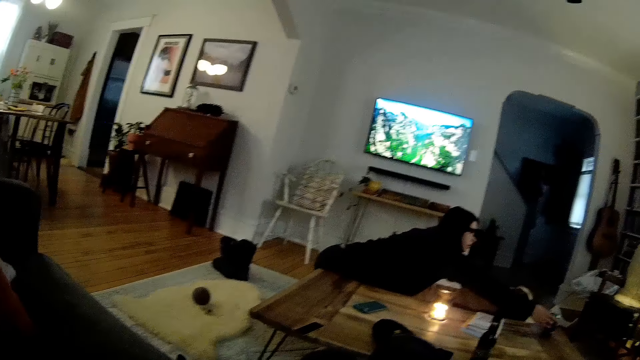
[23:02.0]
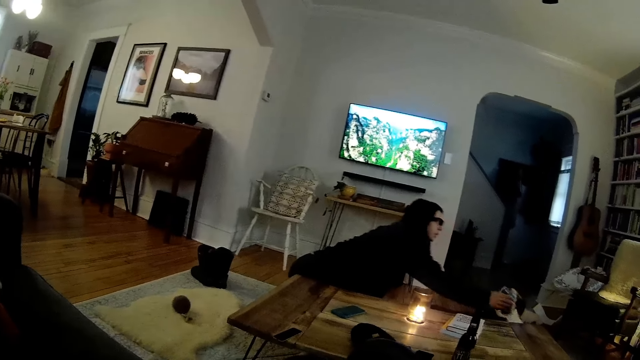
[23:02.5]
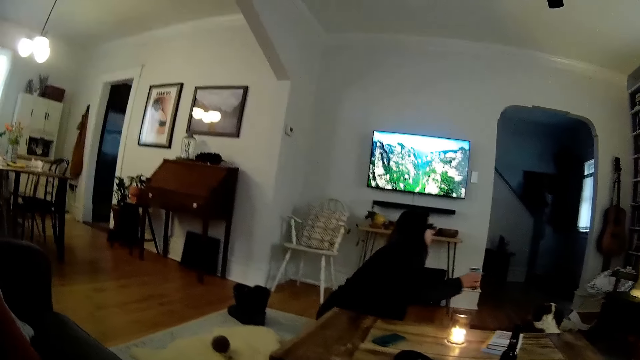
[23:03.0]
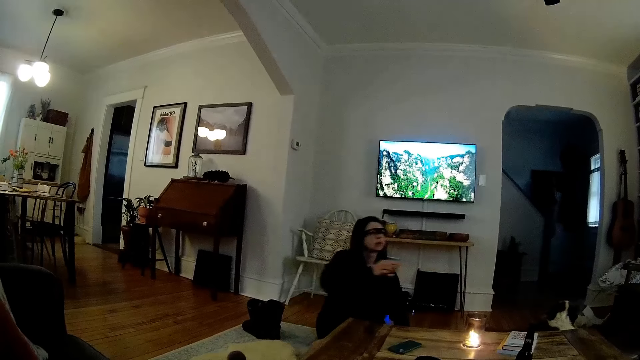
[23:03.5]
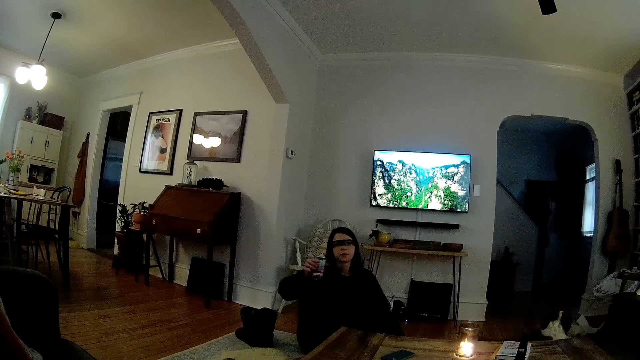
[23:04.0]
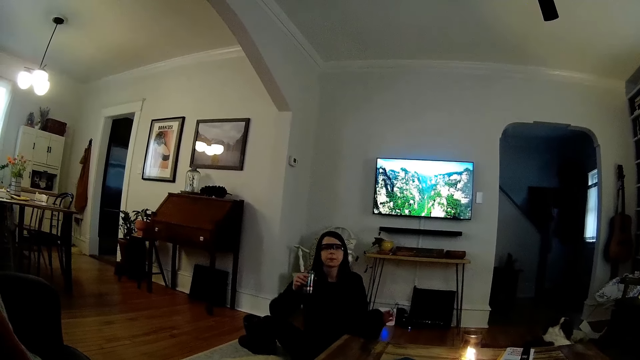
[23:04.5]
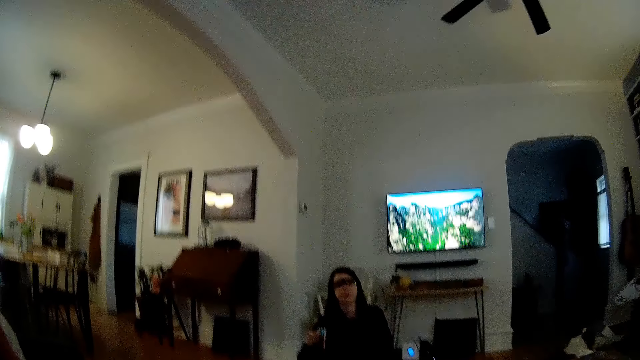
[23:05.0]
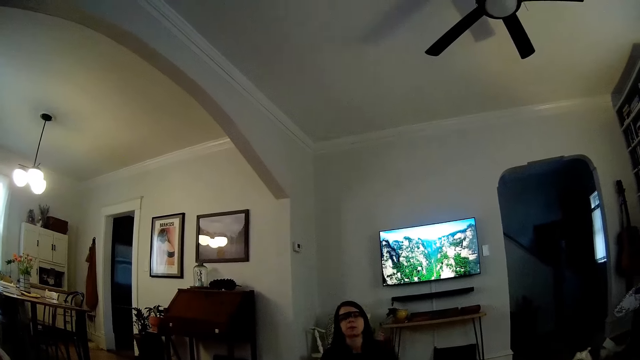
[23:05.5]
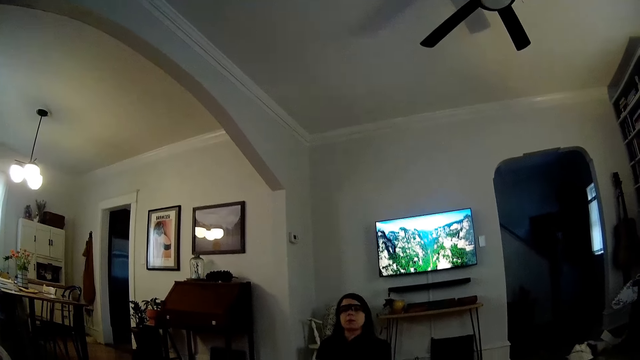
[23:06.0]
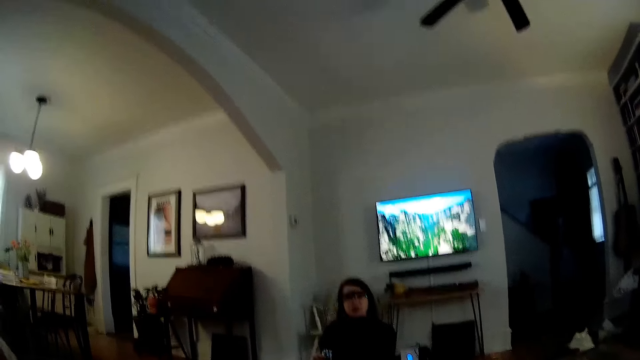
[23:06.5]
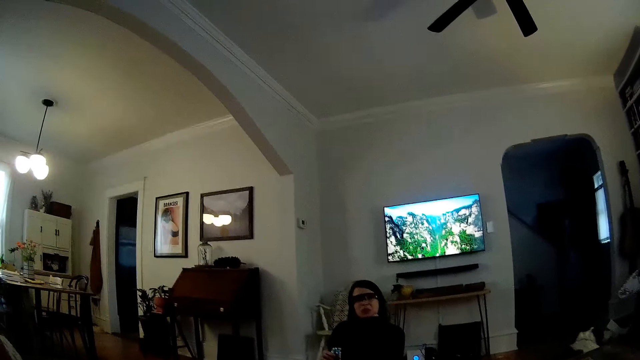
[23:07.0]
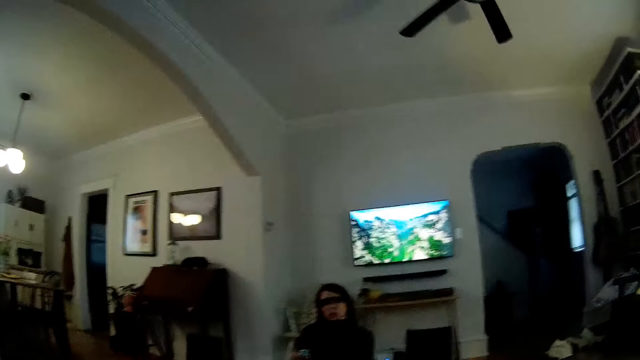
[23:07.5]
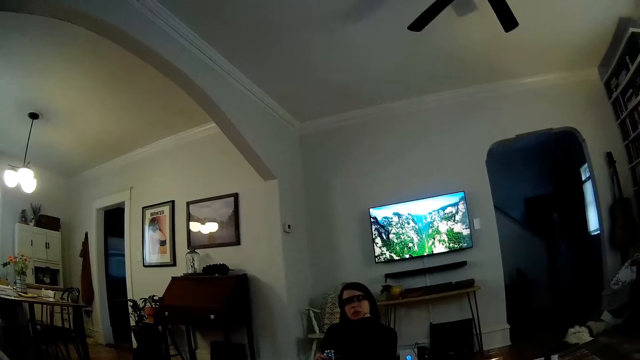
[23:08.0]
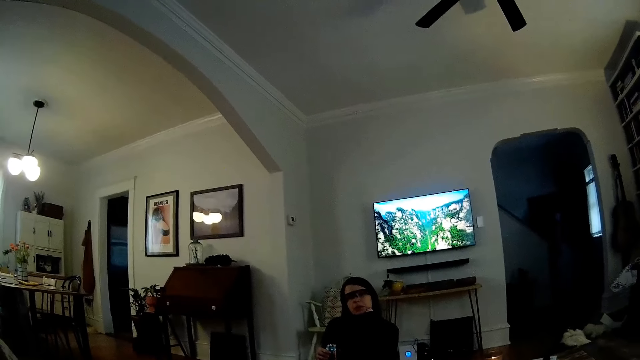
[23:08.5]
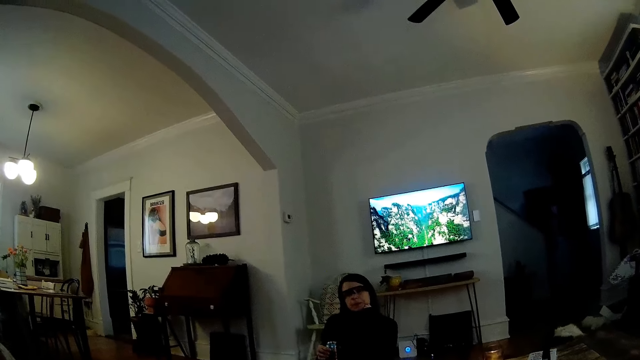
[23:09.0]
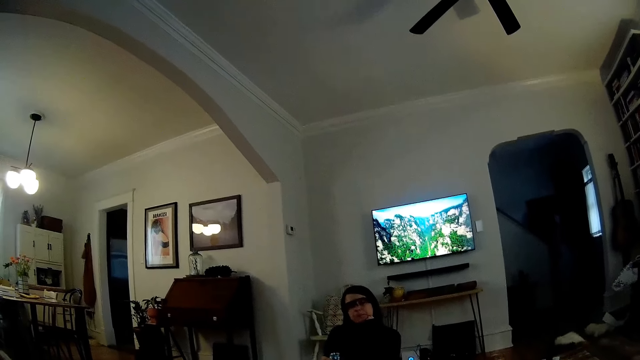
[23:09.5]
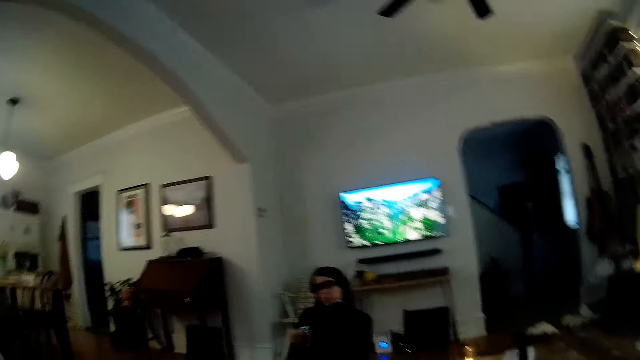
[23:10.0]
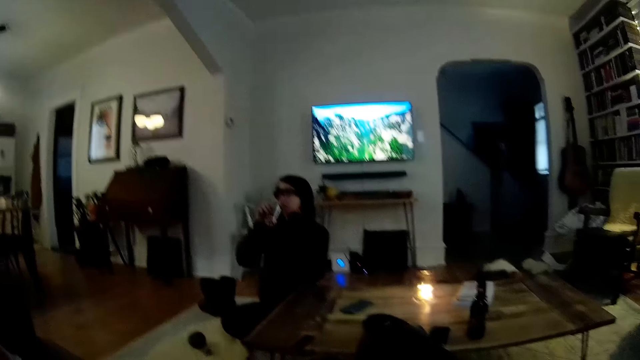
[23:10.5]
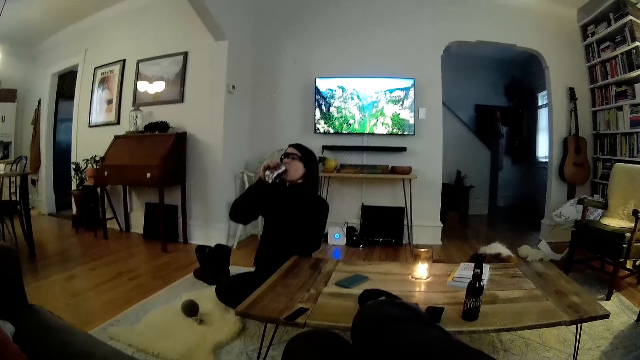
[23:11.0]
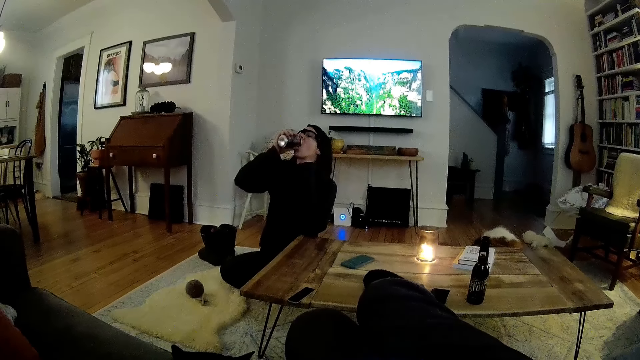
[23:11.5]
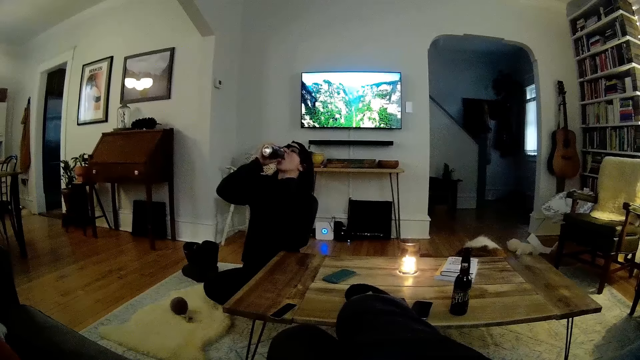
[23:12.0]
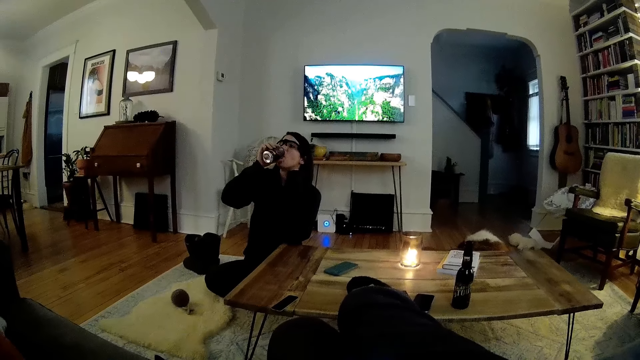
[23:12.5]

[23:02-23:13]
The woman rests her left elbow on the table. The woman talks. The woman drinks from the can of soda with her right hand.

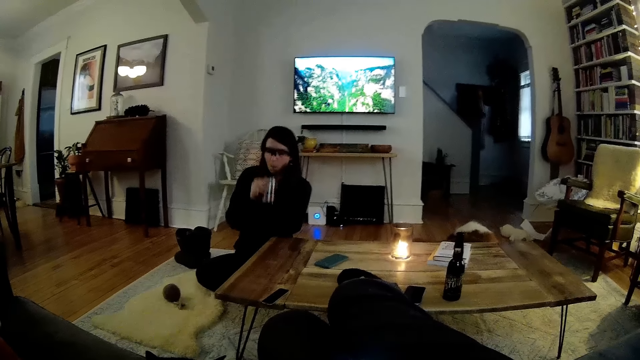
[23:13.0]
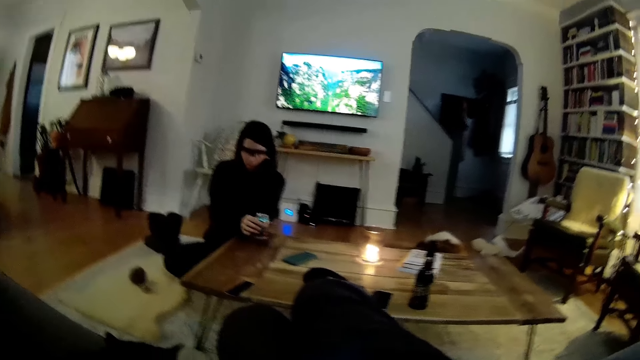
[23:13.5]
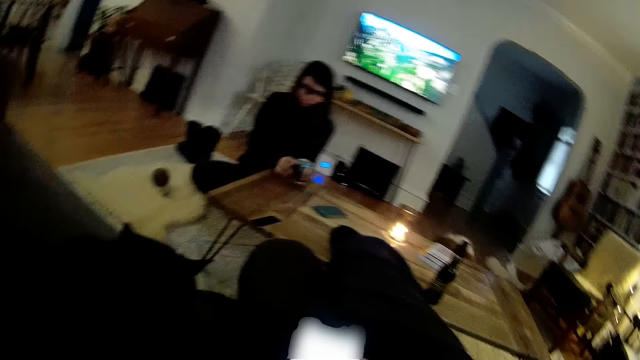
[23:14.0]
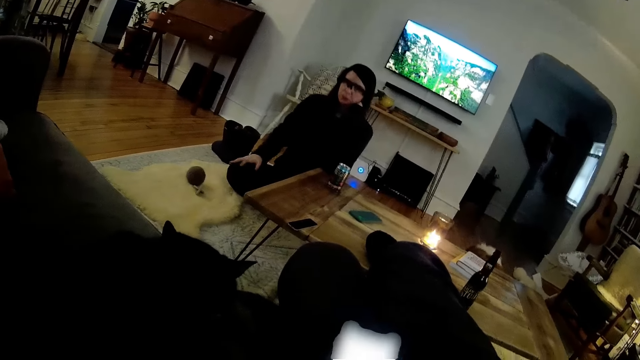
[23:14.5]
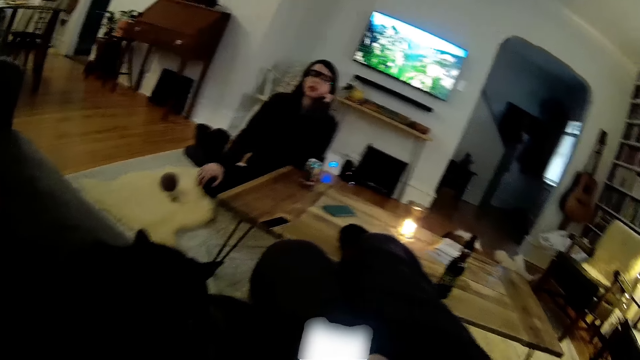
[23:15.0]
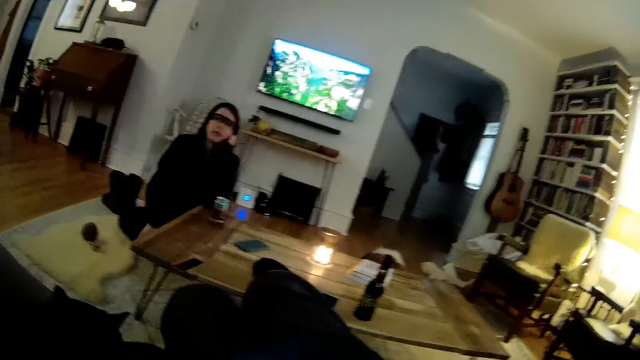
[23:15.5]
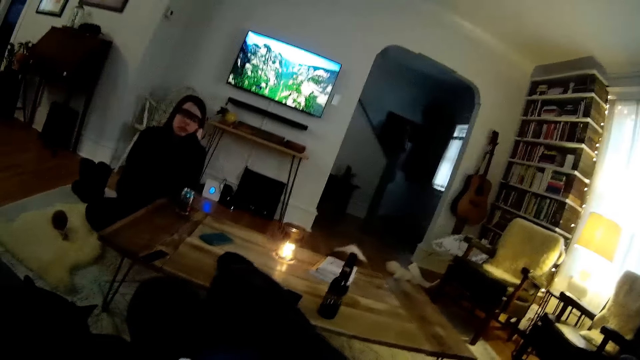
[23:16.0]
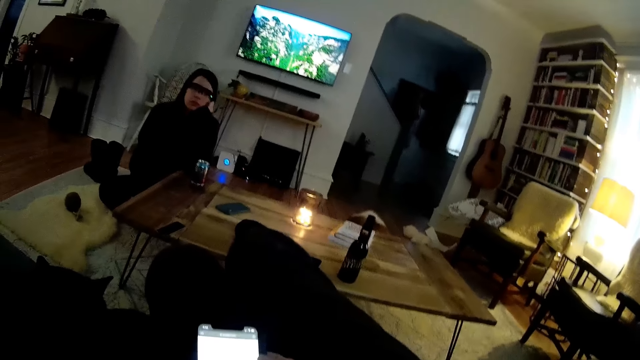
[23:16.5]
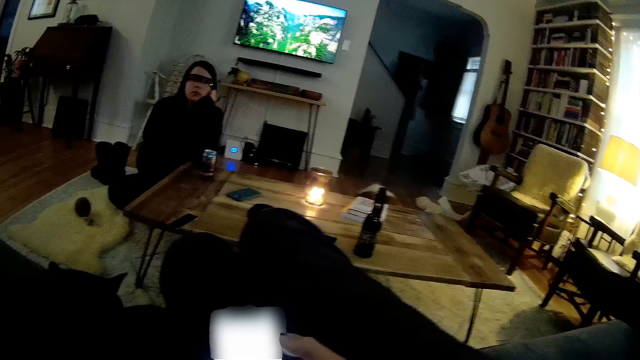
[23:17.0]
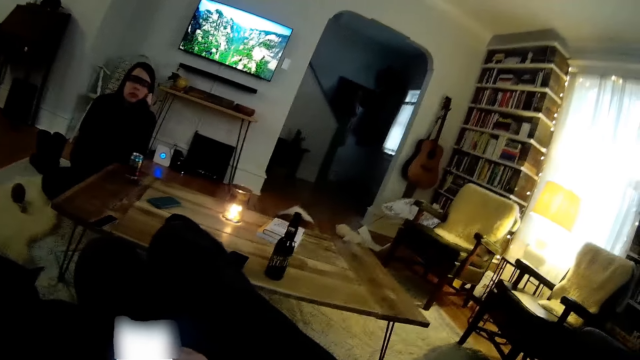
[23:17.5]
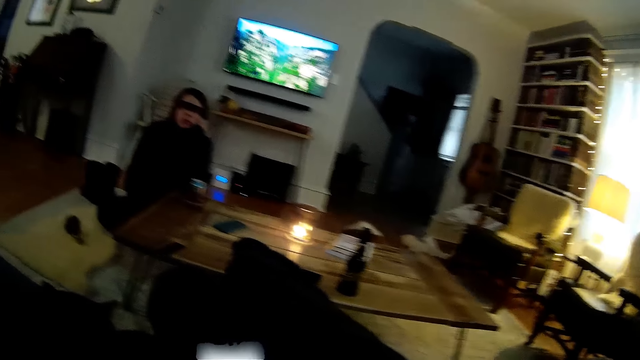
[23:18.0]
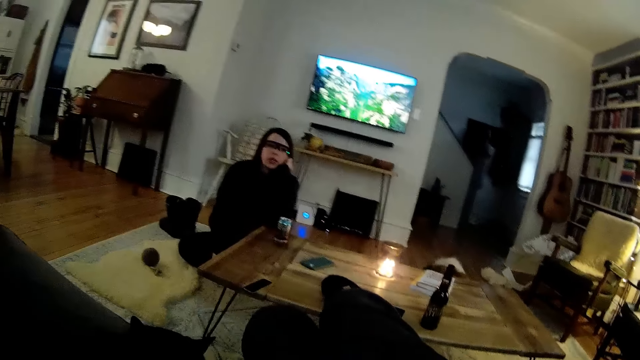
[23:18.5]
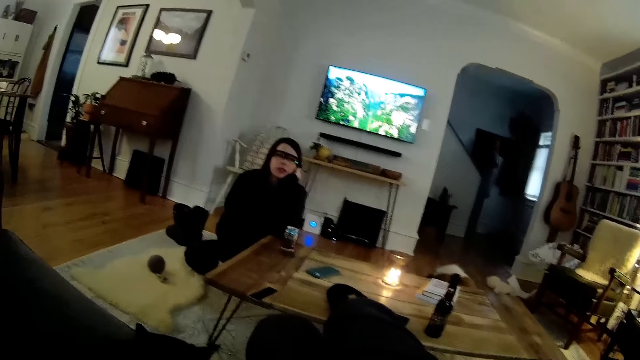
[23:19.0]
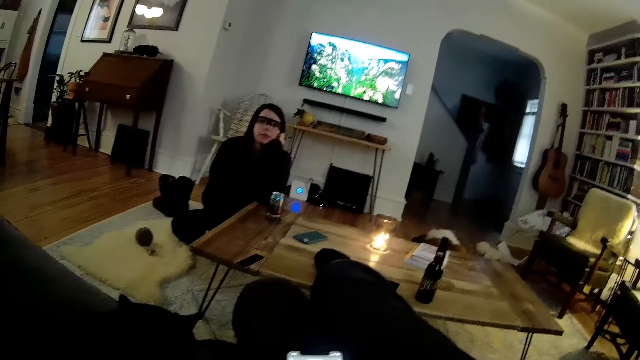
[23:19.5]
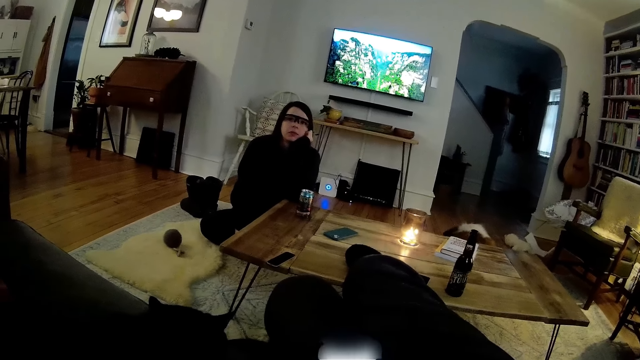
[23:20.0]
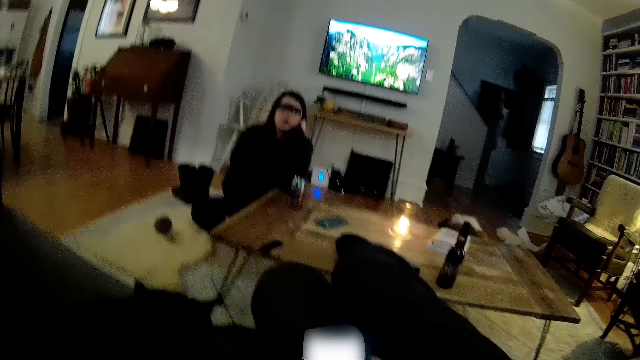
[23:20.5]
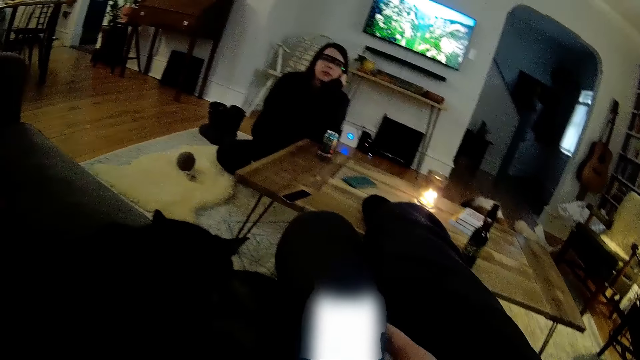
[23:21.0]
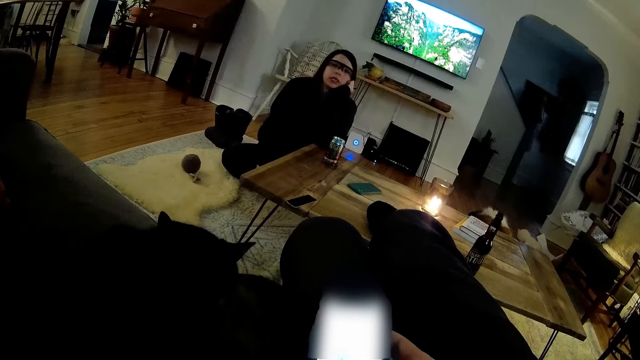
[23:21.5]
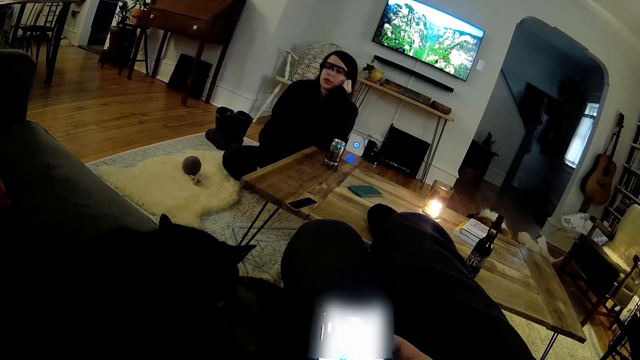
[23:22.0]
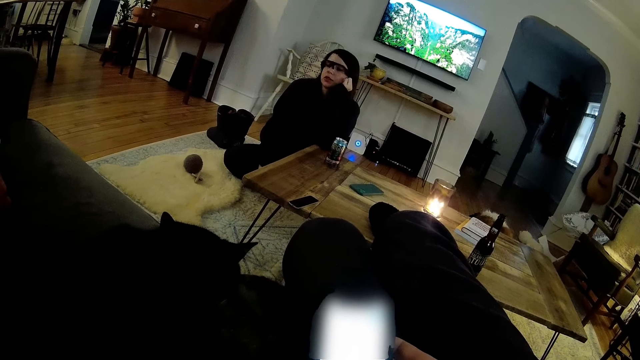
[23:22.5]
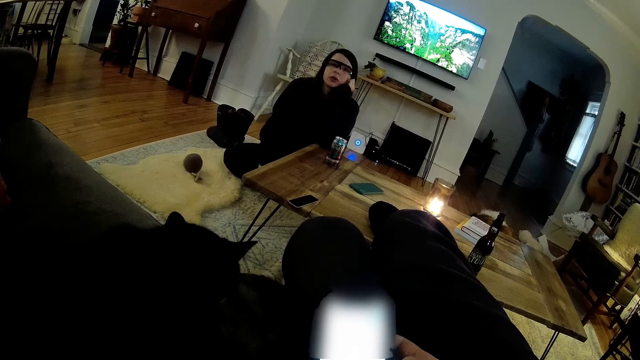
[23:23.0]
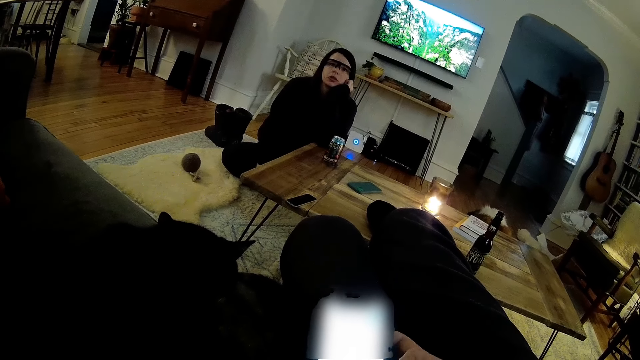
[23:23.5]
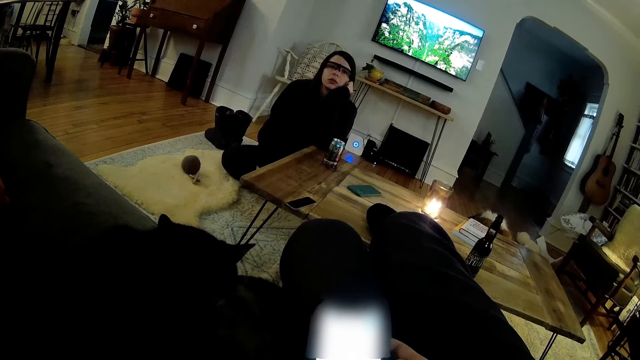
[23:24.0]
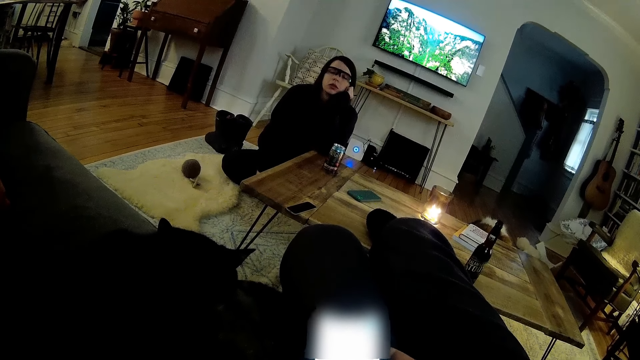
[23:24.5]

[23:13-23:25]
The camera wearer operates a phone with his left hand. The woman drops the can of soda on the table with her right hand. The camera wearer holds the phone. The woman moves the right hand on the leg. The camera wearer holds the phone.
